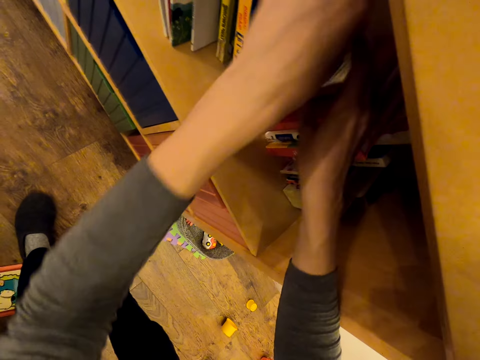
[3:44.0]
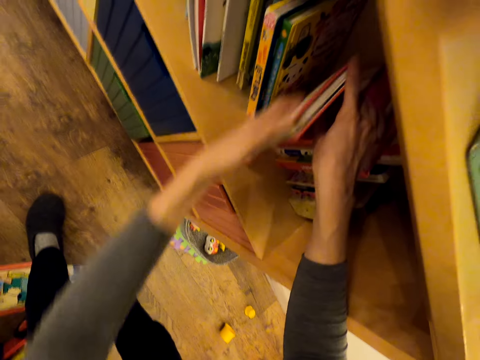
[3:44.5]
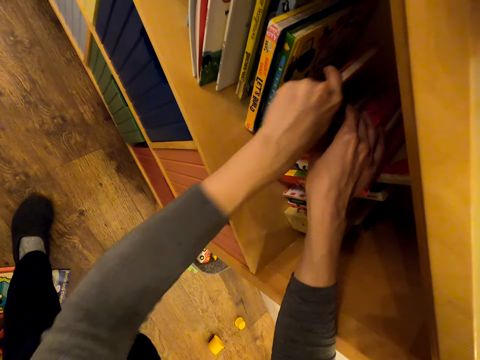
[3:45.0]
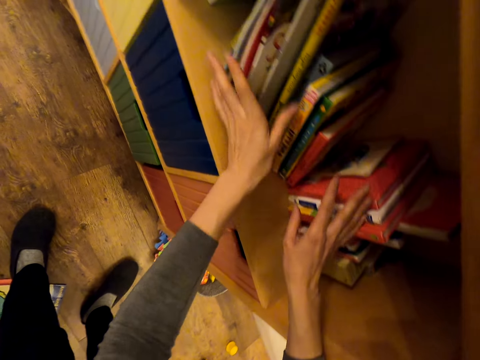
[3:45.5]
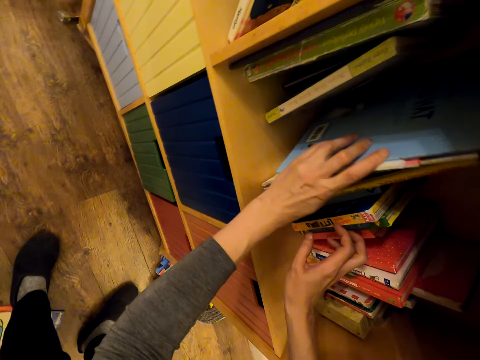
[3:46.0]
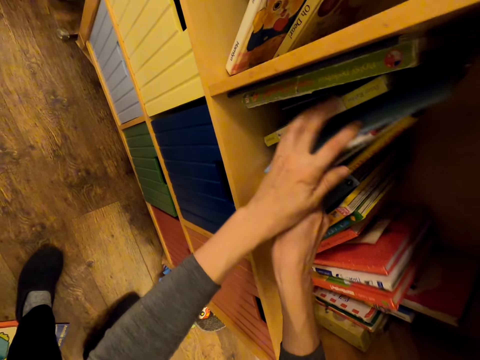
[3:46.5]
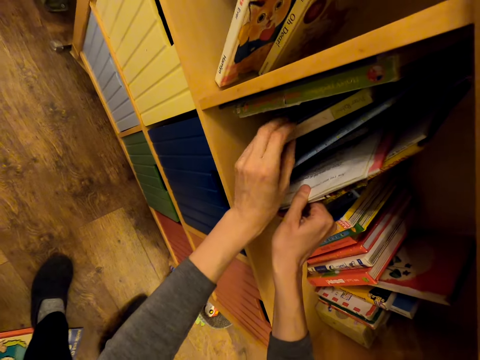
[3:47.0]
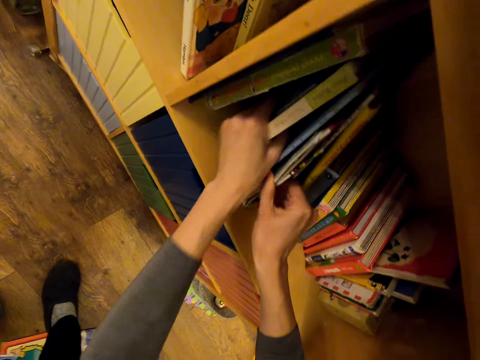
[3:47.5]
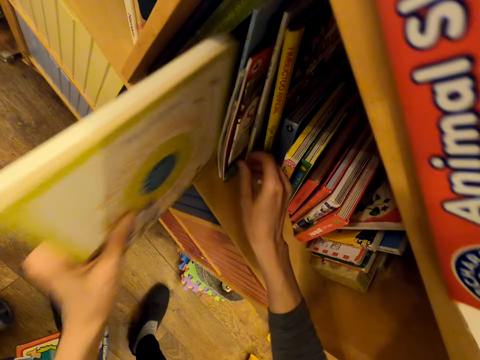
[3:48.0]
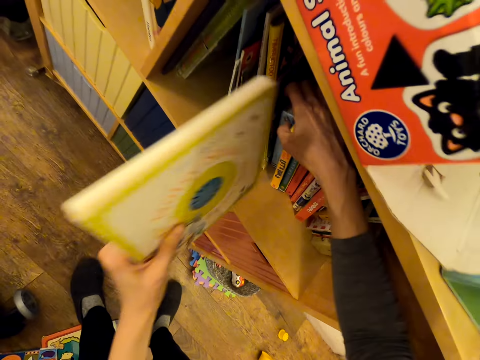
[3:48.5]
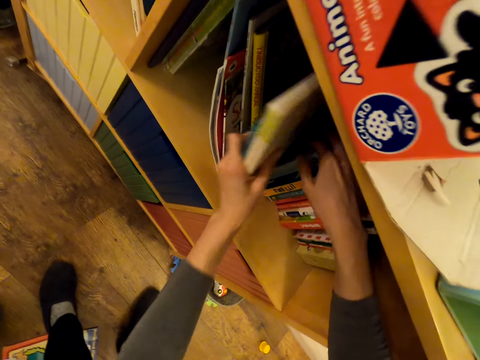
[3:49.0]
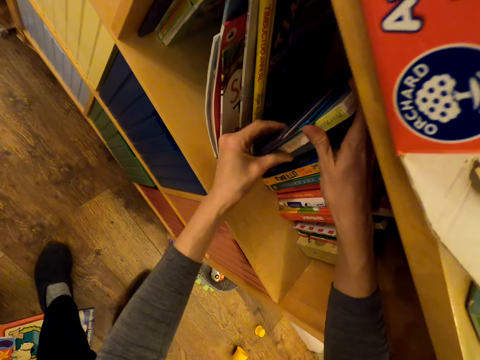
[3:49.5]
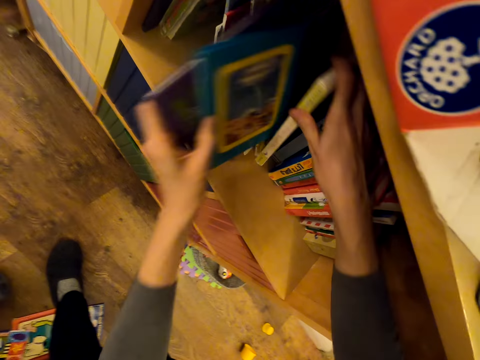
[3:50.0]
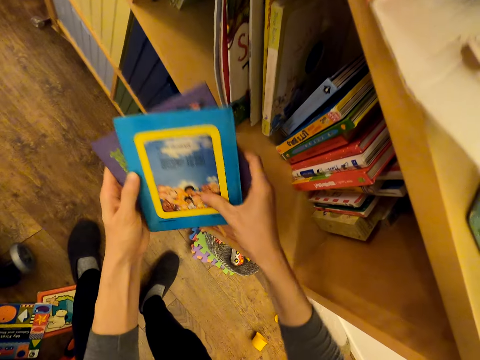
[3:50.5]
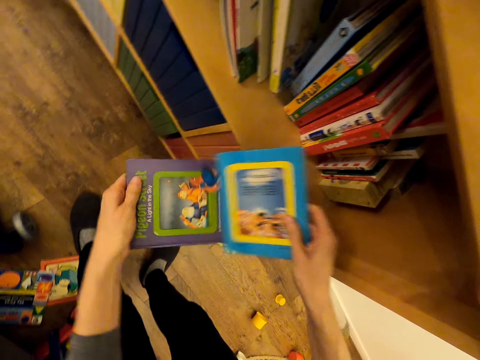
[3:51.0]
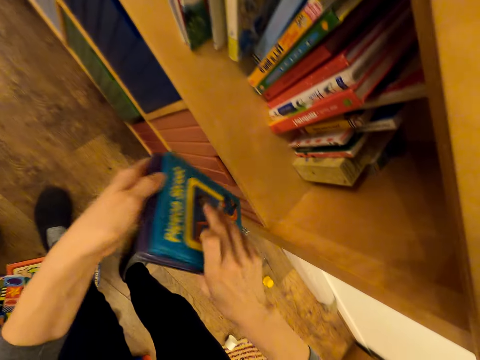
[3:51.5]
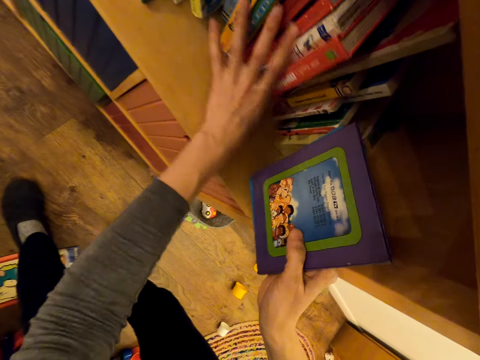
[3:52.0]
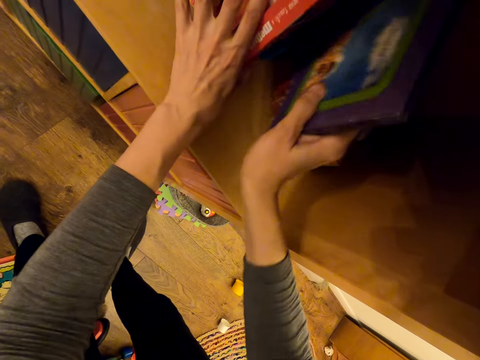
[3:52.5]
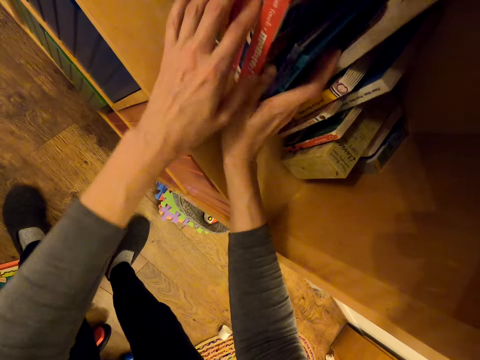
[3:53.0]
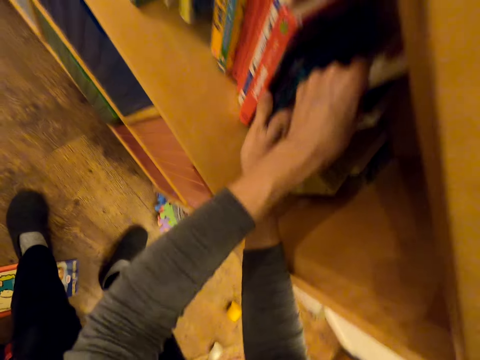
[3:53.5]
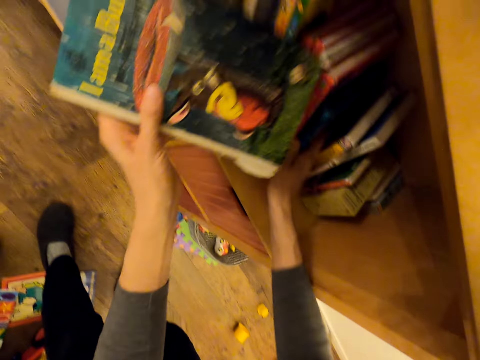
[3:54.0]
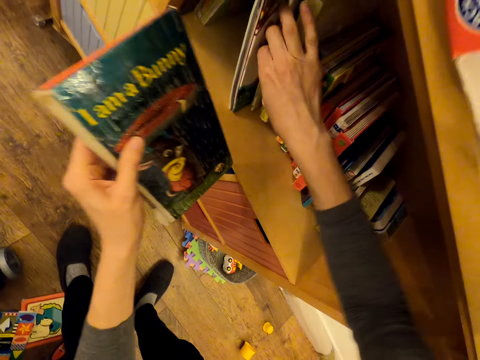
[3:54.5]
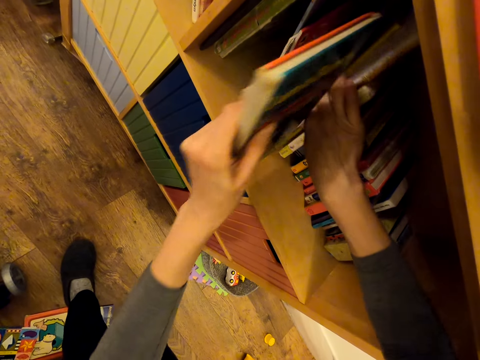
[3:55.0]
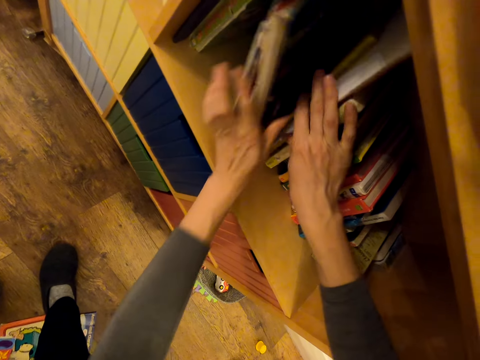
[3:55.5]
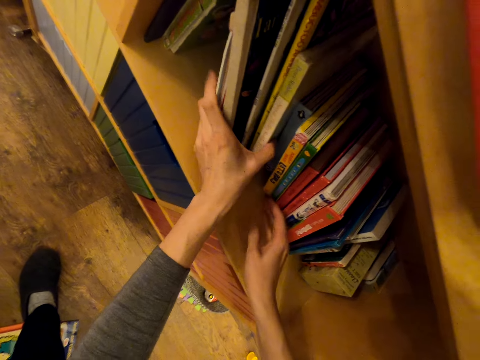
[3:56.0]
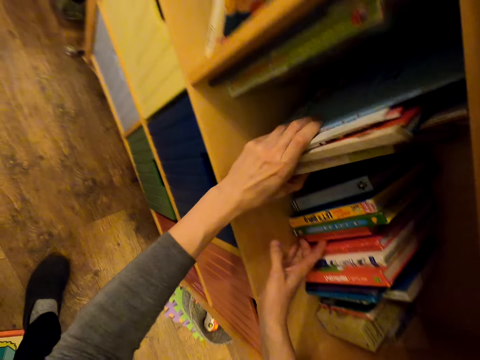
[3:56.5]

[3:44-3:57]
The camera wearer arranges the books. They pull a book. They place the book in the shelf in between other books. They pull books and hold the books. They place the books in the shelf in between other books. They pull a book and hold the book. They place the book in the shelf in between other books.

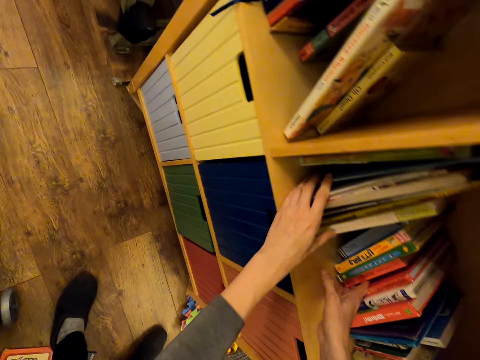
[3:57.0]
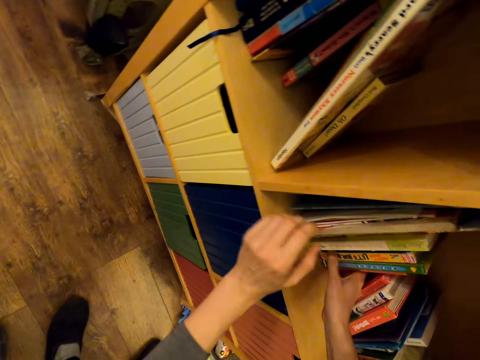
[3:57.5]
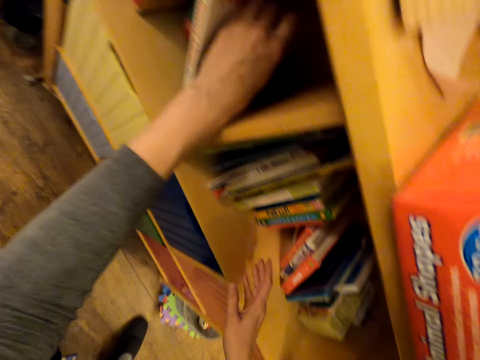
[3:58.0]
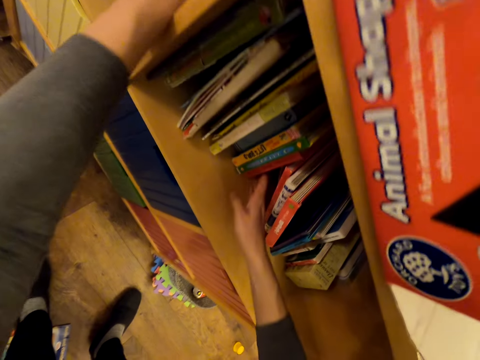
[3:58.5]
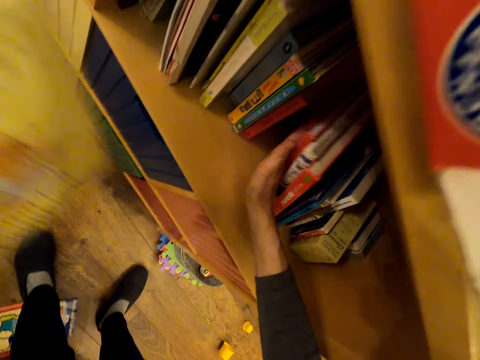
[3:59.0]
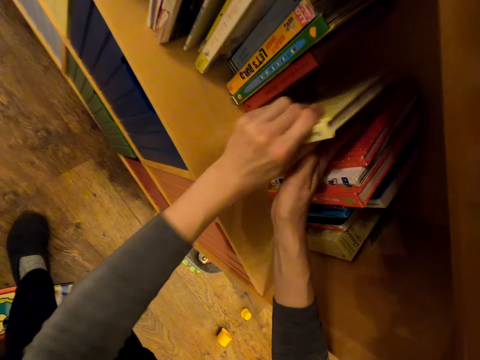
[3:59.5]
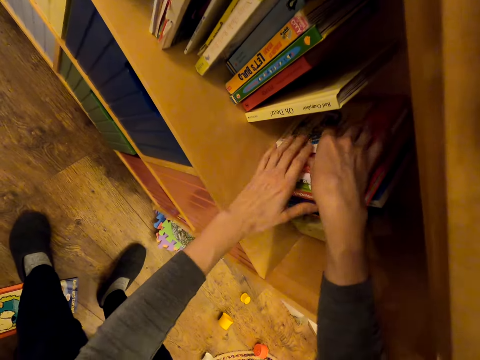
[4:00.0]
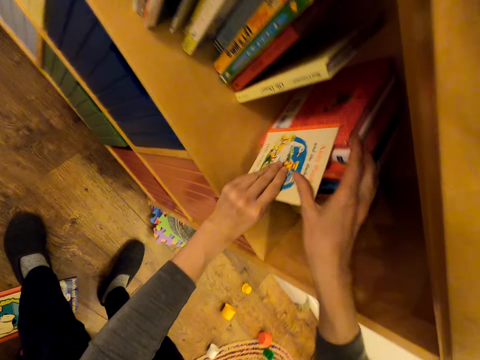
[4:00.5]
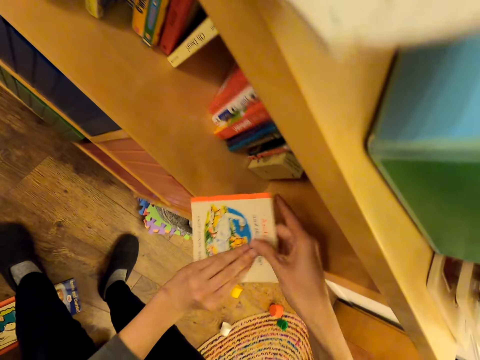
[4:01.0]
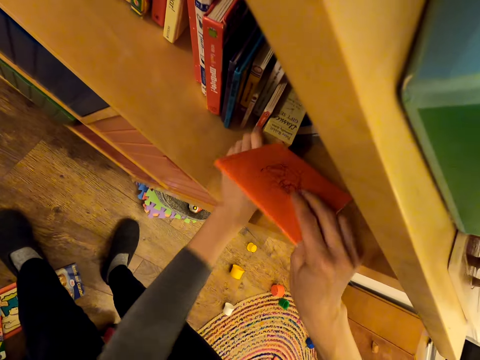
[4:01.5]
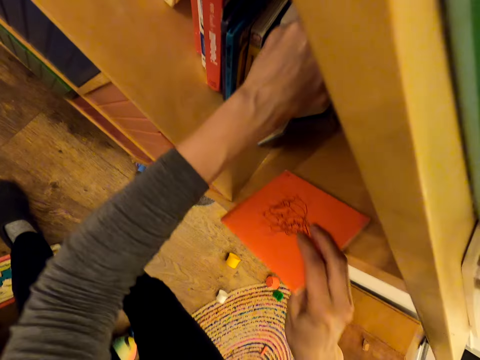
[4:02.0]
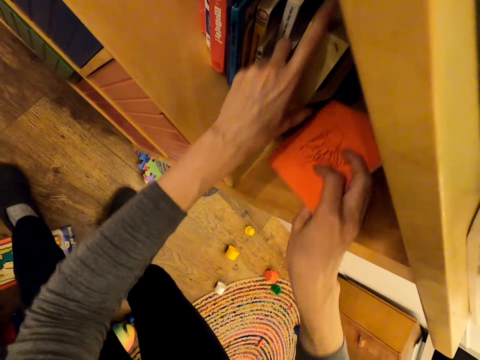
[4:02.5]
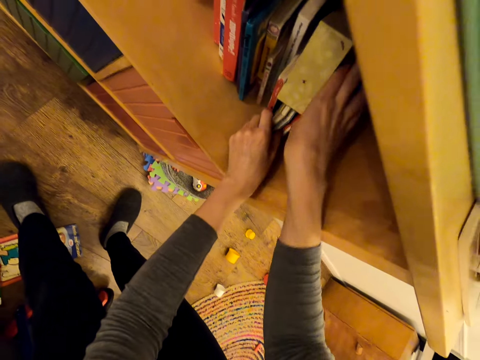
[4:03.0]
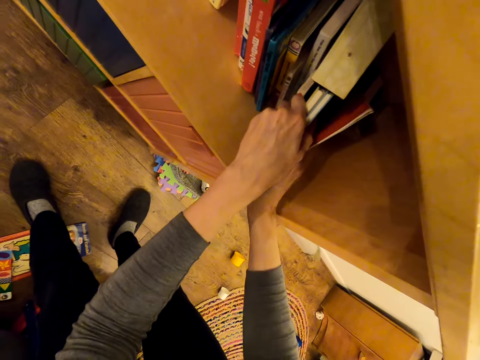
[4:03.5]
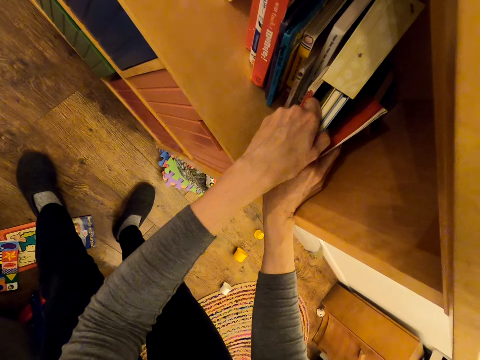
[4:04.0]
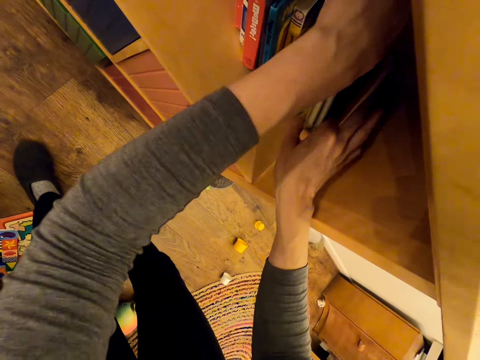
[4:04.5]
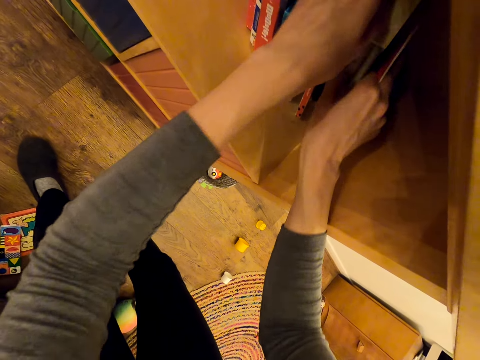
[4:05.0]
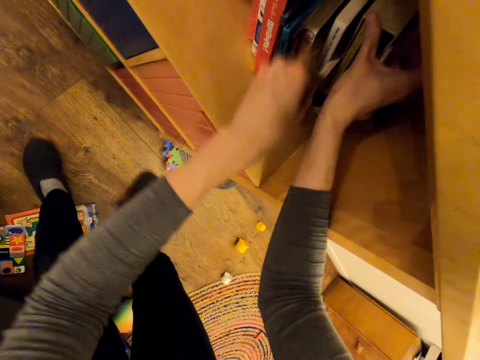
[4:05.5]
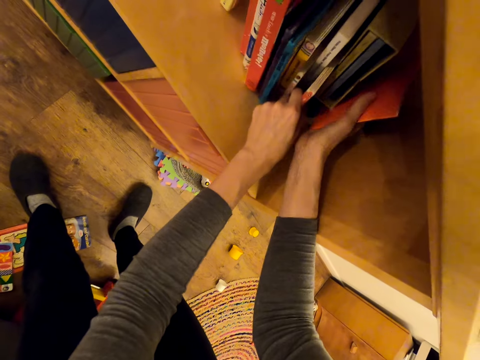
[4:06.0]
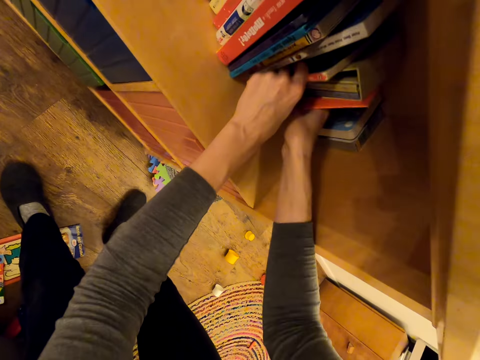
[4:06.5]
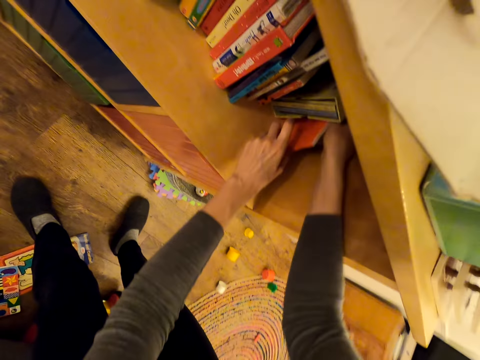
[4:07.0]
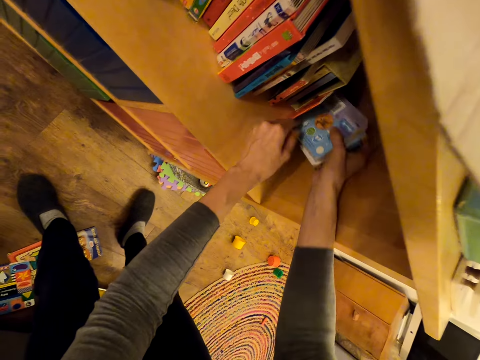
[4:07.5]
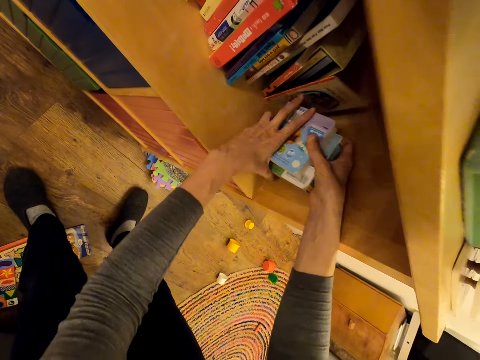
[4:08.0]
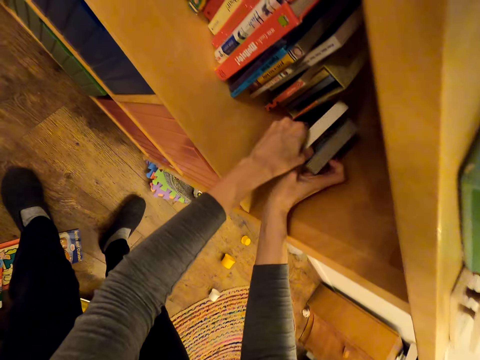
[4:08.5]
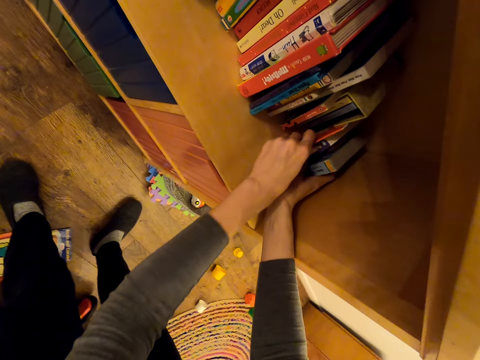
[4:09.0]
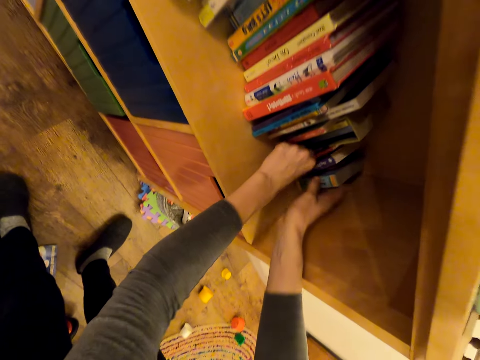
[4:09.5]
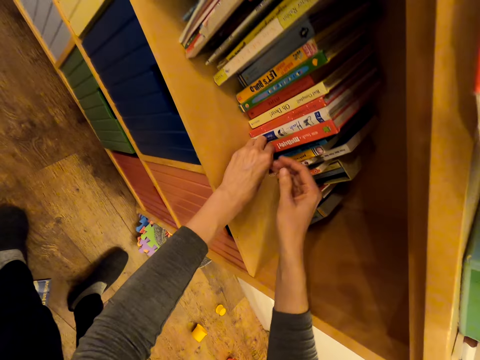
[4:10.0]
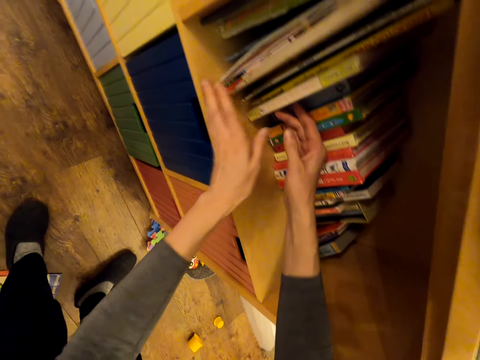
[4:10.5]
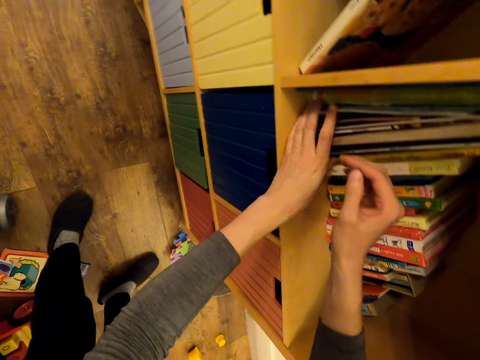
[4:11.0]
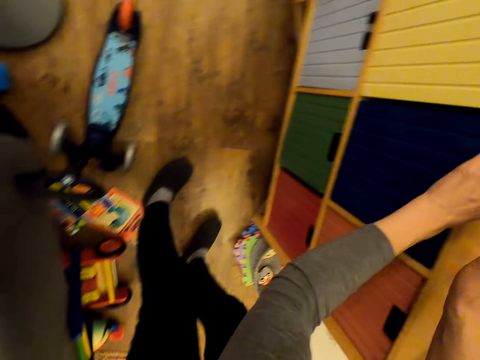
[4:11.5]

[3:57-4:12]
The camera wearer arranges the books in the shelf. They place a book in the shelf in between other books. They pull a book. They turn the book. They place the book in the shelf in between other books. They arrange the books in the shelf. They arrange the books.
